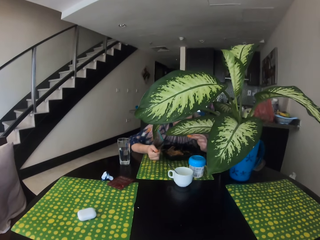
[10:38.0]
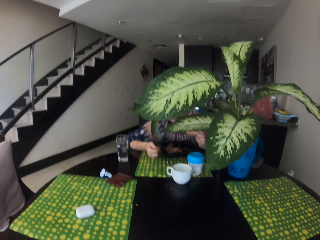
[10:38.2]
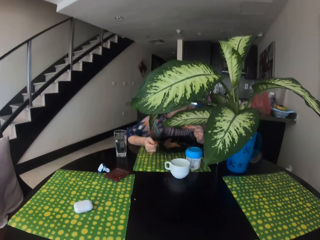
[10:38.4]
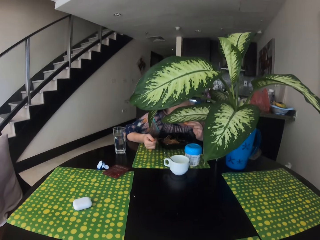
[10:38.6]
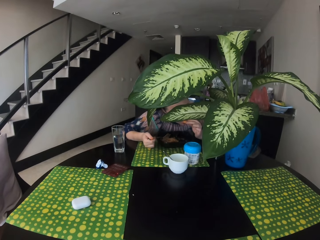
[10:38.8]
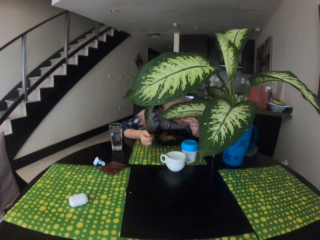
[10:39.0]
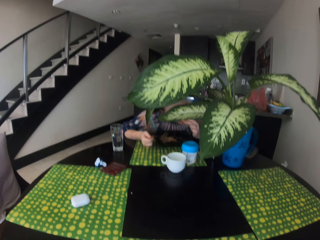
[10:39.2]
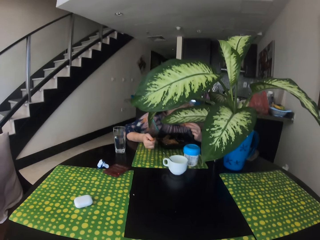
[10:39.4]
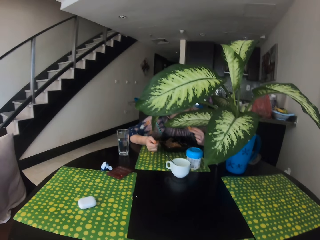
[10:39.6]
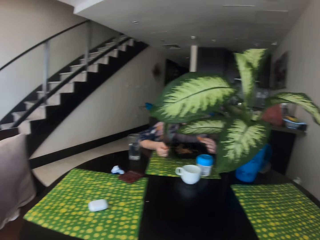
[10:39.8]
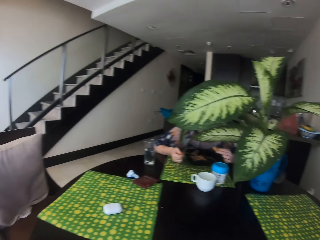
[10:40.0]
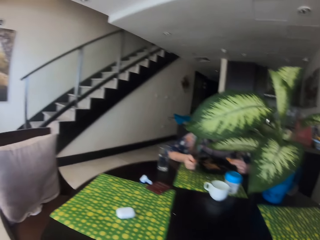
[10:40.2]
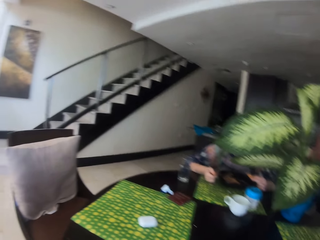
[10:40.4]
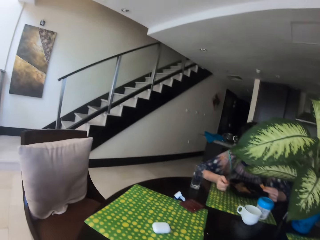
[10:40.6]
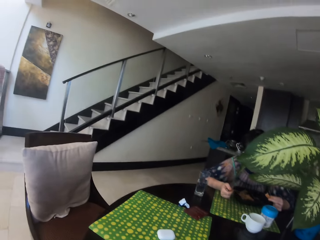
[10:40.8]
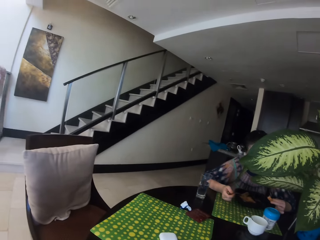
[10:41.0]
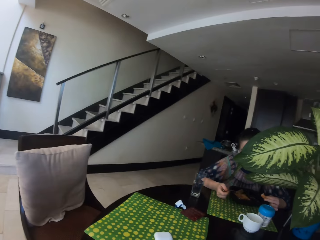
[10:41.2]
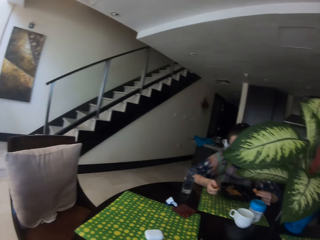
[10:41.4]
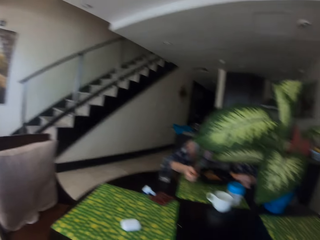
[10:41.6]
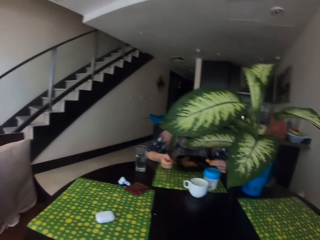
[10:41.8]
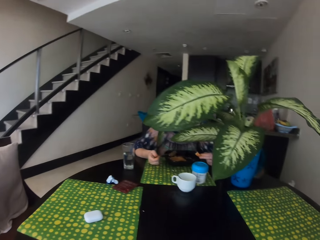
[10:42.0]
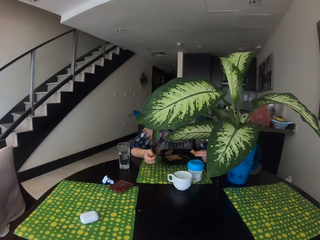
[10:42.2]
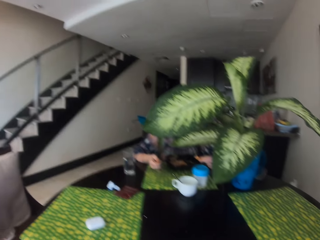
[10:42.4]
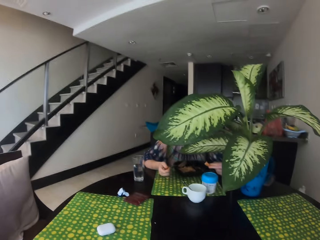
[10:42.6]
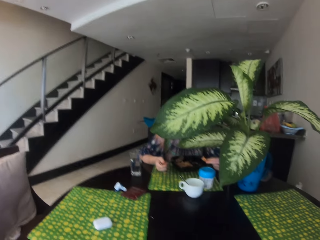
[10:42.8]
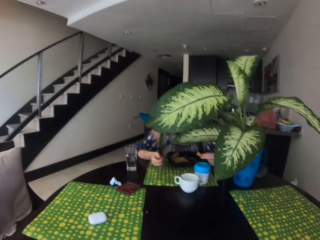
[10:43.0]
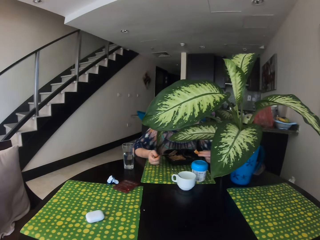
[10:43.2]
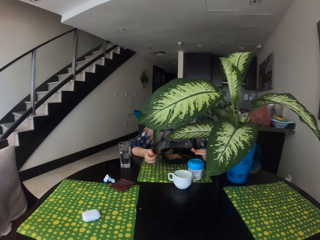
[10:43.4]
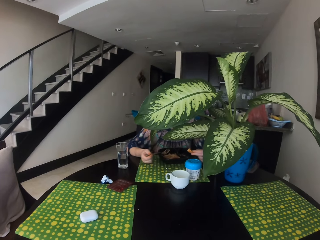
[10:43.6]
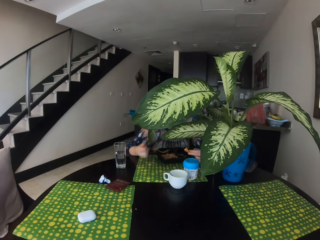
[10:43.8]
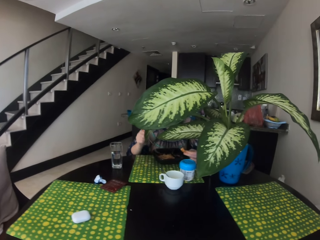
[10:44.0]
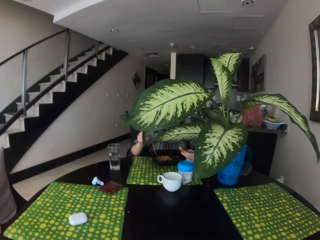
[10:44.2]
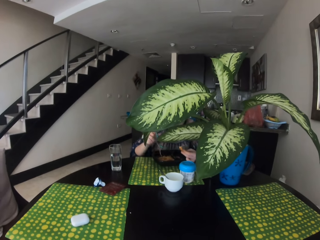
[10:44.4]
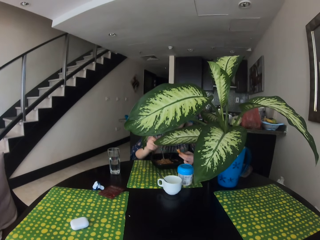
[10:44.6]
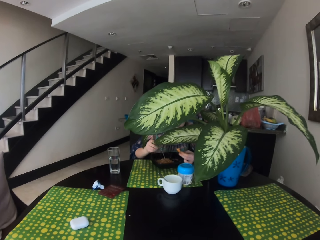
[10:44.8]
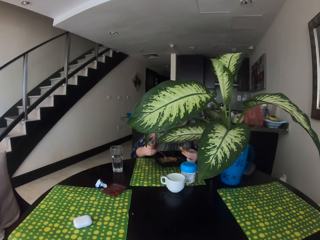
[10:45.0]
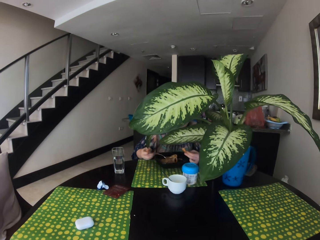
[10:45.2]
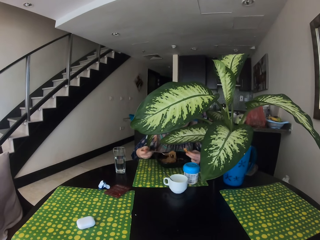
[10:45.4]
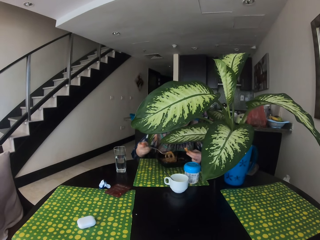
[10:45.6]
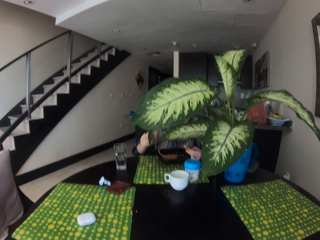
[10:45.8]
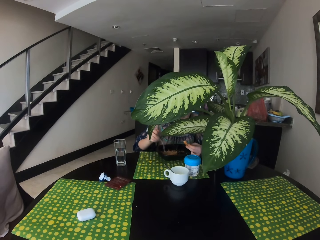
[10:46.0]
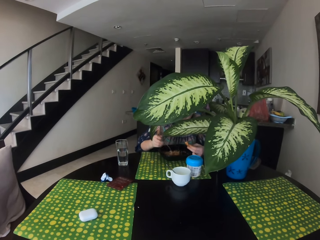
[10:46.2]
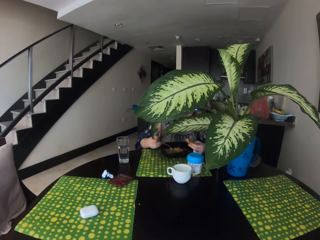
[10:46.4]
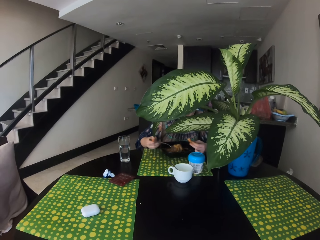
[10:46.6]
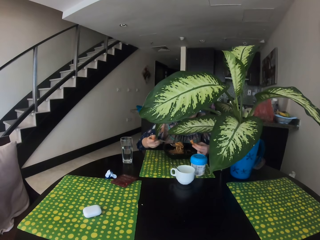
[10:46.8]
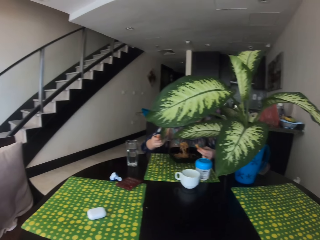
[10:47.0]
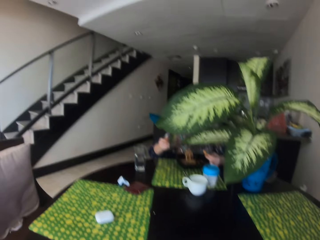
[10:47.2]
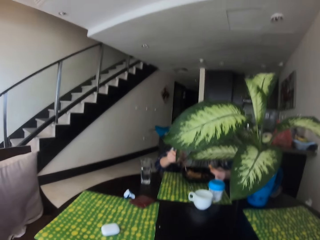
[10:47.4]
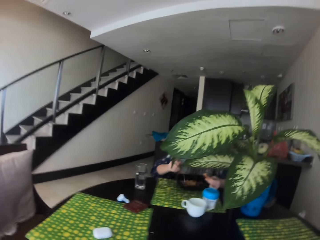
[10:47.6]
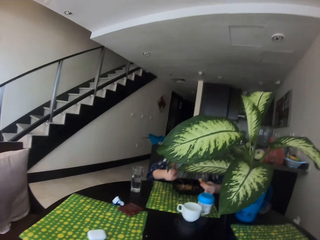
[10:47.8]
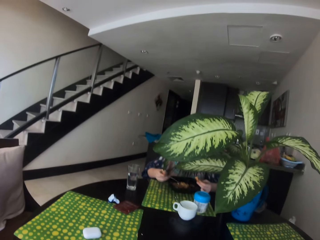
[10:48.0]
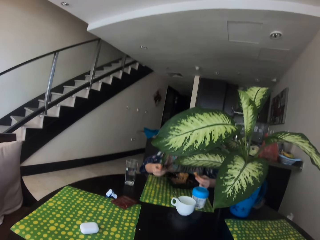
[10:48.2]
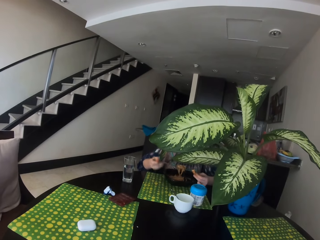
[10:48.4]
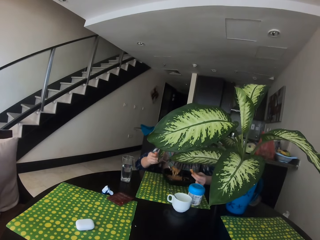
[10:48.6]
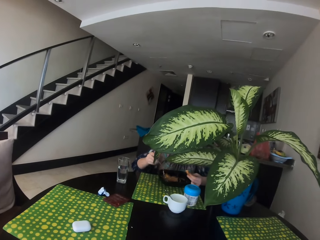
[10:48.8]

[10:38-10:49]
The camera wearer talks to a woman. The woman talks to the camera wearer. The woman eats the food. The camera wearer talks to the woman.

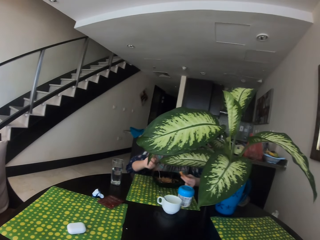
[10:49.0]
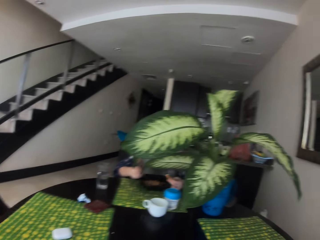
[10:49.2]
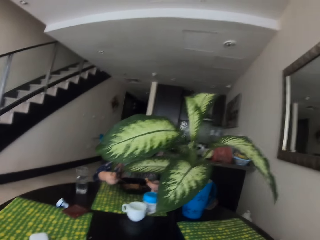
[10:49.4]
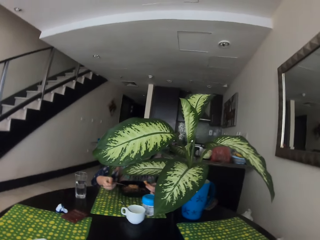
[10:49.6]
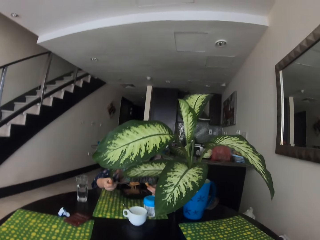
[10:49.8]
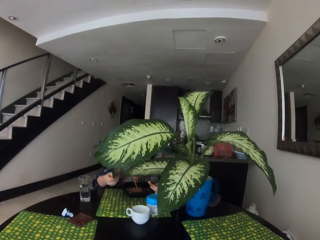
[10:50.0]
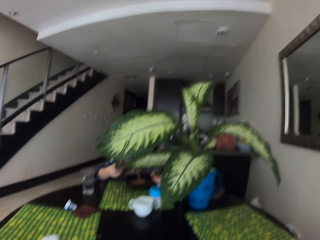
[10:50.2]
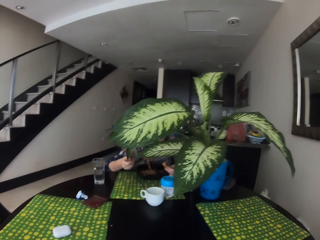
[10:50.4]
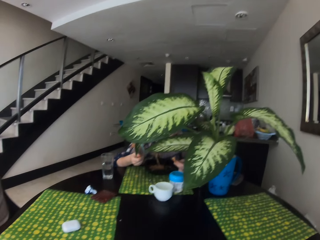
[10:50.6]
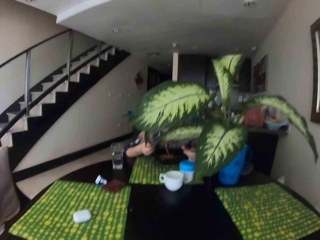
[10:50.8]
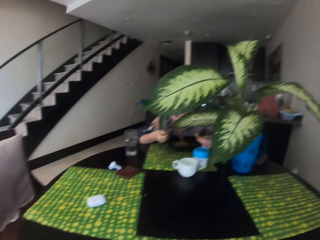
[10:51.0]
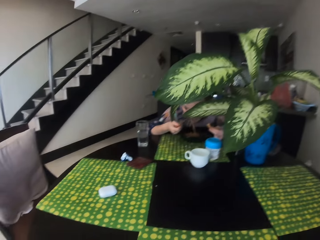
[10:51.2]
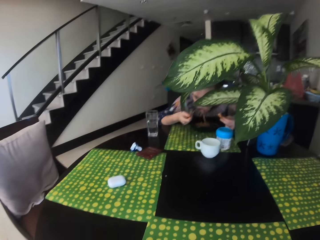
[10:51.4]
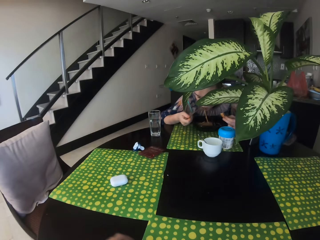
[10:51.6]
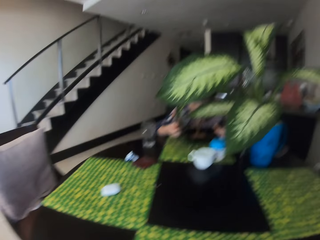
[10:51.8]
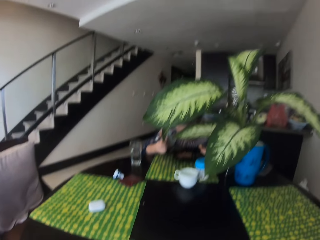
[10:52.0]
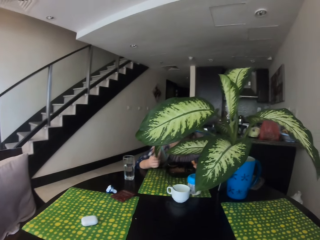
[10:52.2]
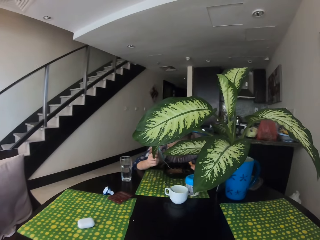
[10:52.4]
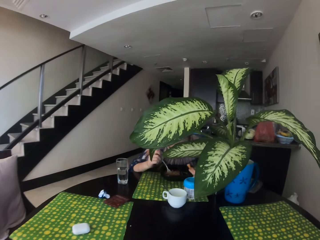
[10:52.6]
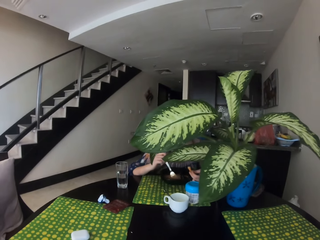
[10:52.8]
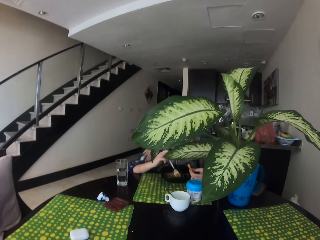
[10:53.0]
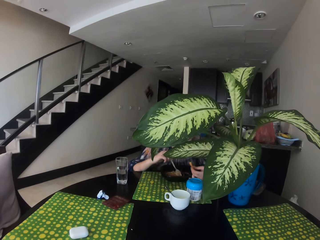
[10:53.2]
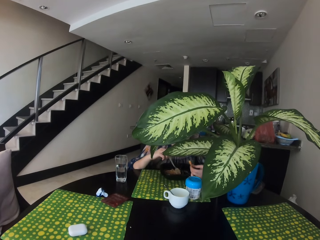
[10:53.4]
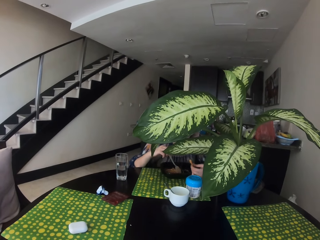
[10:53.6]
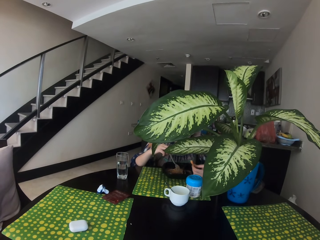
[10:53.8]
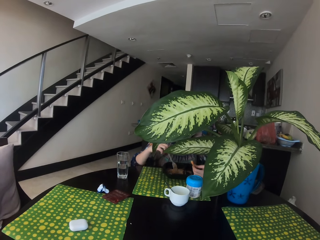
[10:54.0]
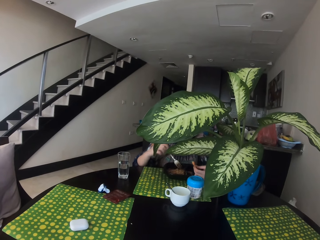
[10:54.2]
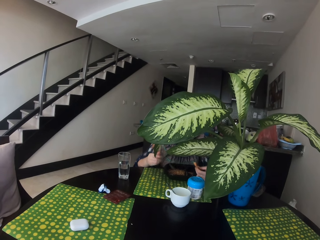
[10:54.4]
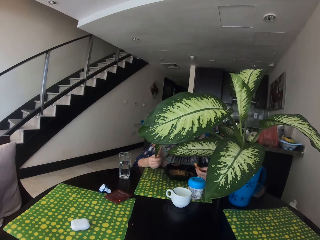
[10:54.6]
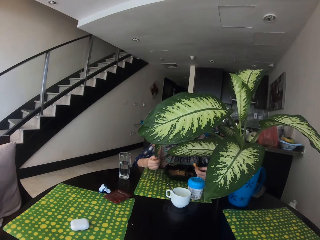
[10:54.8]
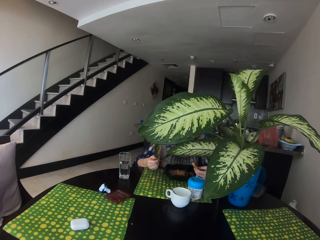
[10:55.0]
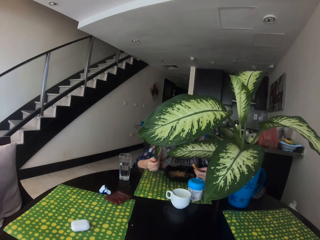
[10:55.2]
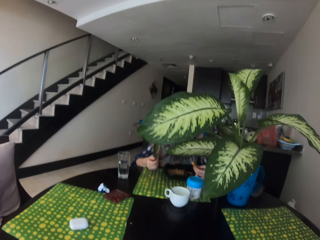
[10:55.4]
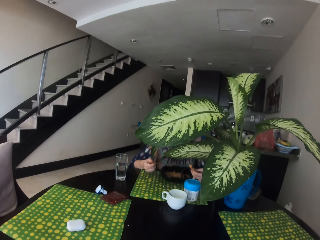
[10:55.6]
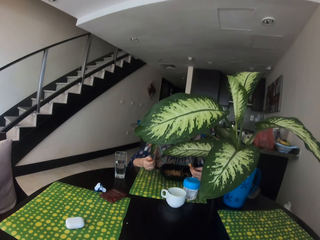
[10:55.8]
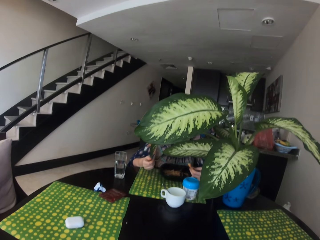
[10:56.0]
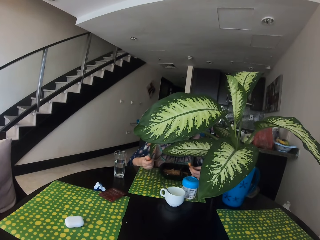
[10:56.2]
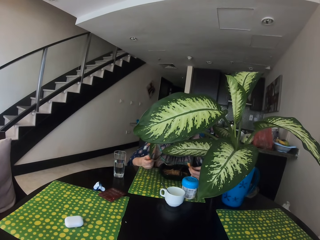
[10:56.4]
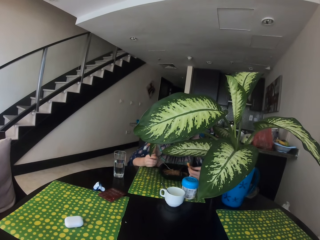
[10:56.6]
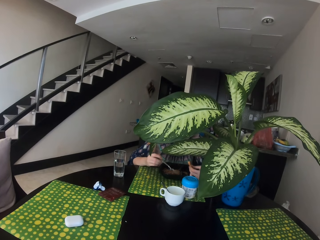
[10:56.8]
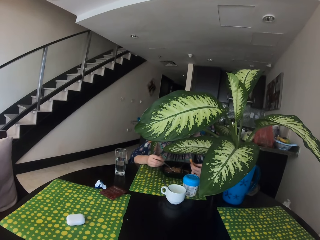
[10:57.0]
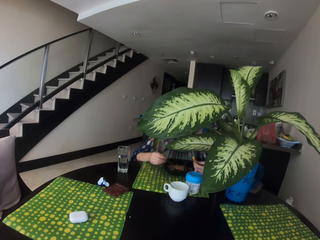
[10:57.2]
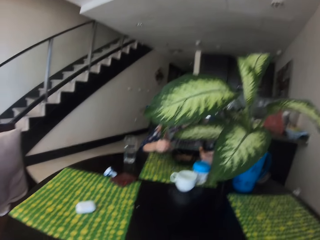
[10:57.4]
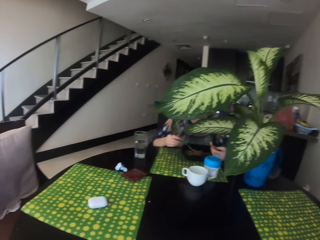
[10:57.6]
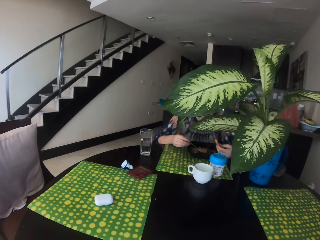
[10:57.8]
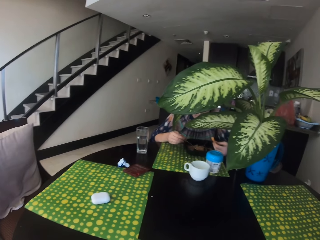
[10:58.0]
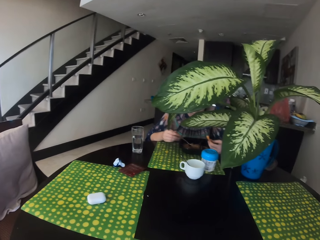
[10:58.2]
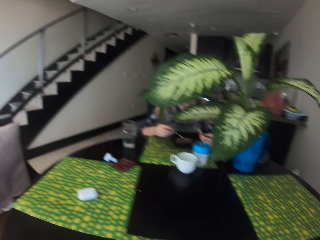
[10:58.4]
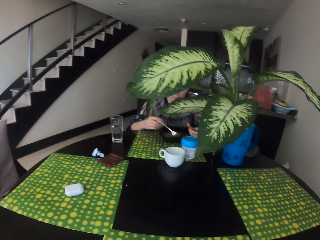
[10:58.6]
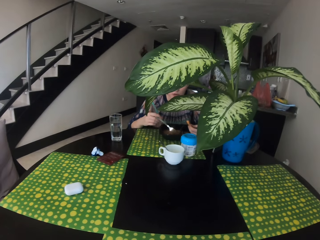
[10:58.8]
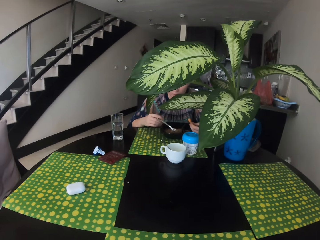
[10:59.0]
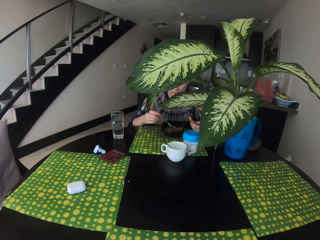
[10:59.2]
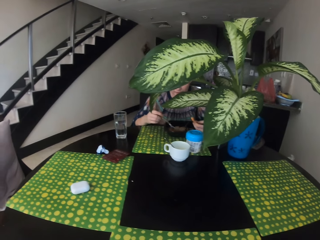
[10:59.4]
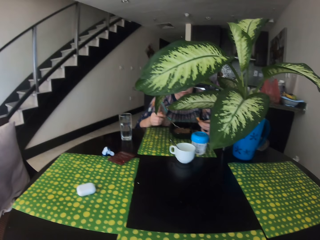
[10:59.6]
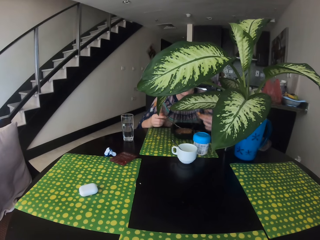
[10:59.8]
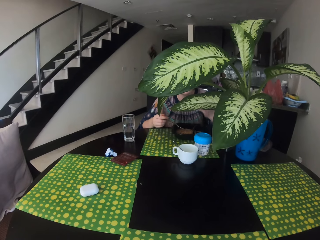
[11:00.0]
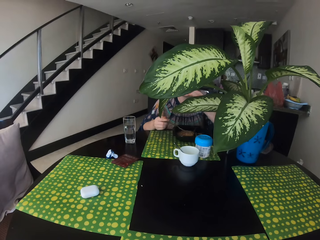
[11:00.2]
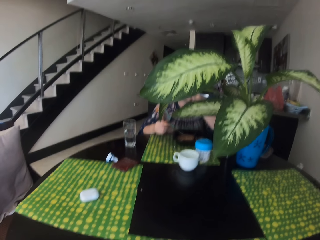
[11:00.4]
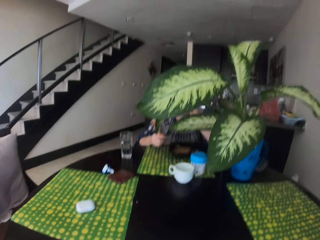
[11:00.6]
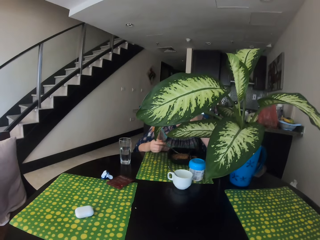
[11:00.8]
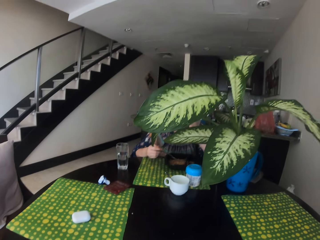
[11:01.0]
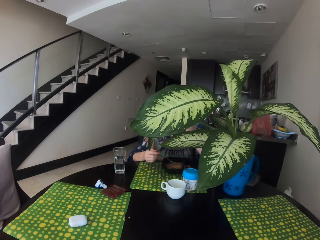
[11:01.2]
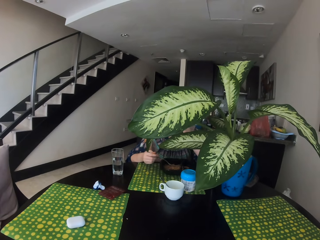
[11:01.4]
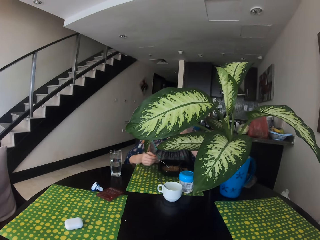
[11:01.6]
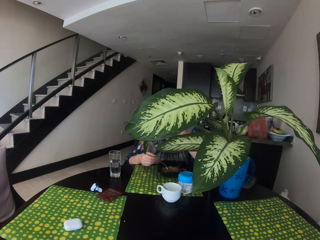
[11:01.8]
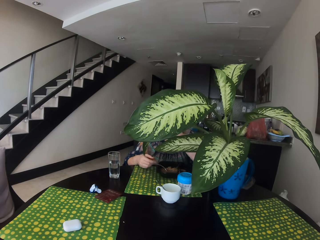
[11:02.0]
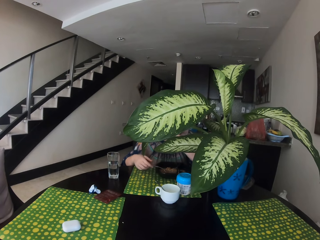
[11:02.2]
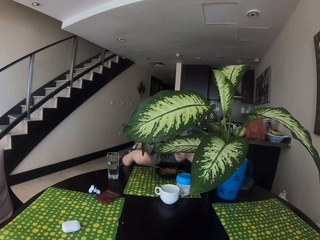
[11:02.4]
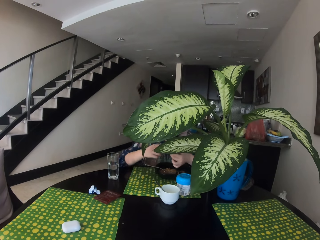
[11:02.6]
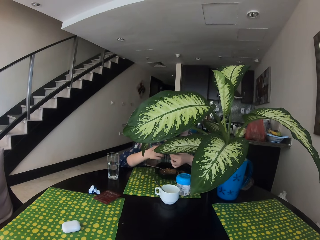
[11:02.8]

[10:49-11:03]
A woman eats the food. The camera wearer talks to the woman. The woman talks to the camera wearer. The woman eats the food.
